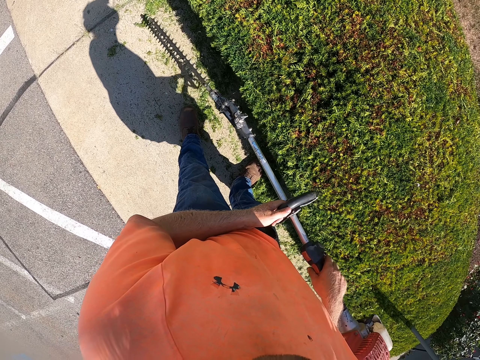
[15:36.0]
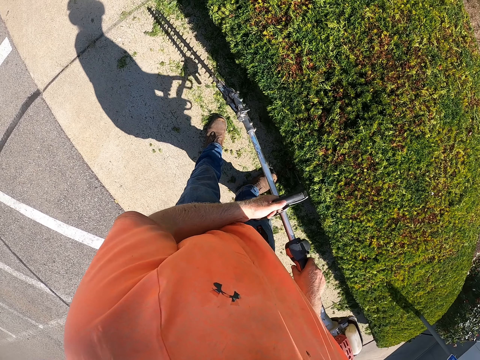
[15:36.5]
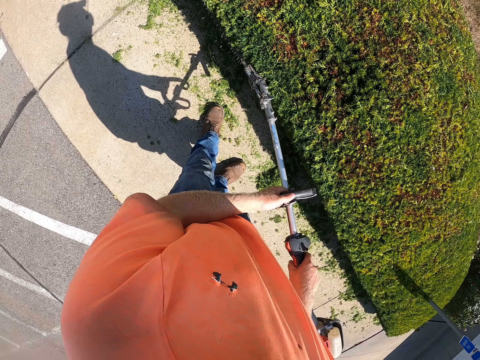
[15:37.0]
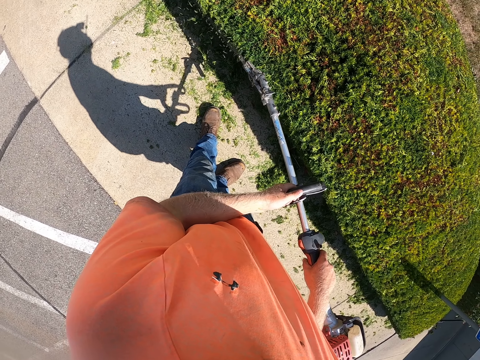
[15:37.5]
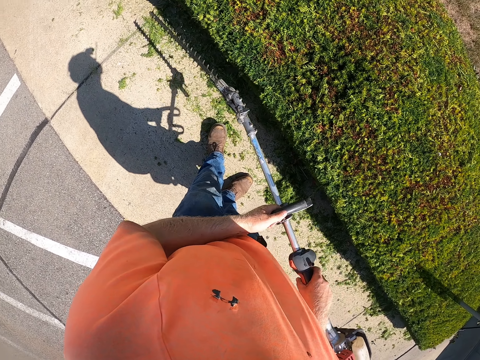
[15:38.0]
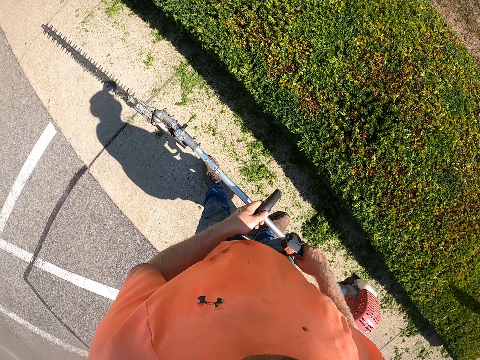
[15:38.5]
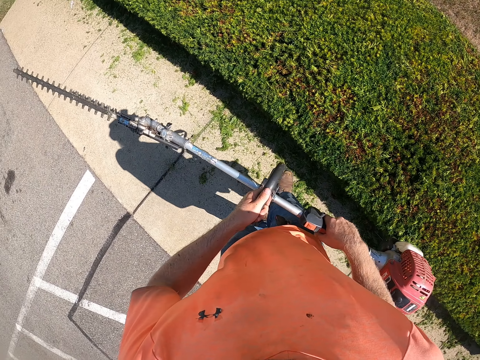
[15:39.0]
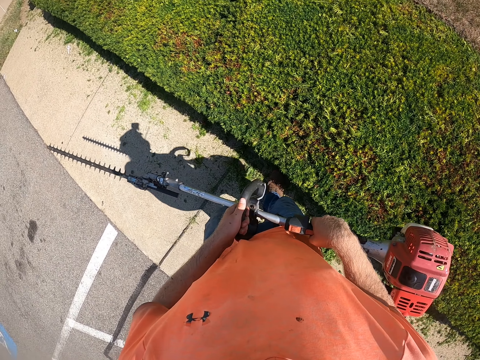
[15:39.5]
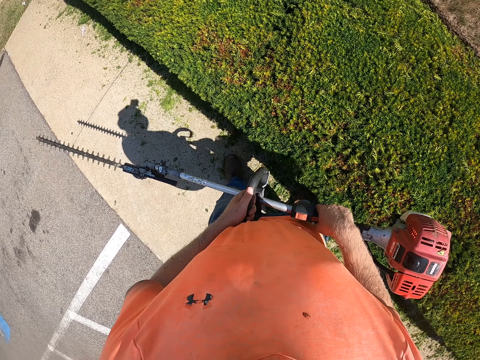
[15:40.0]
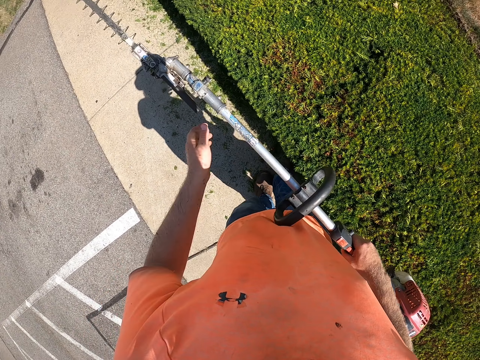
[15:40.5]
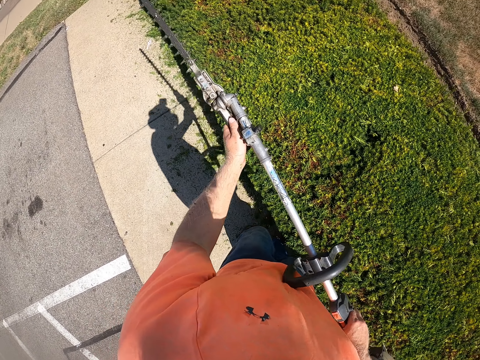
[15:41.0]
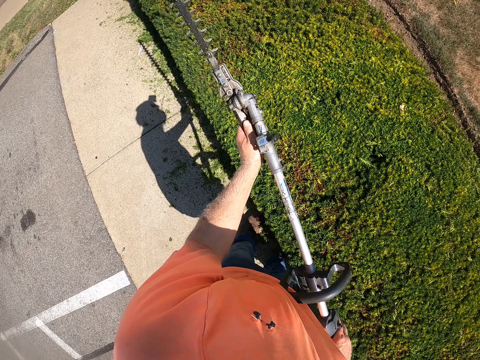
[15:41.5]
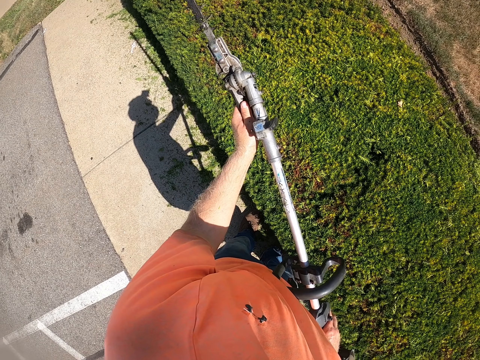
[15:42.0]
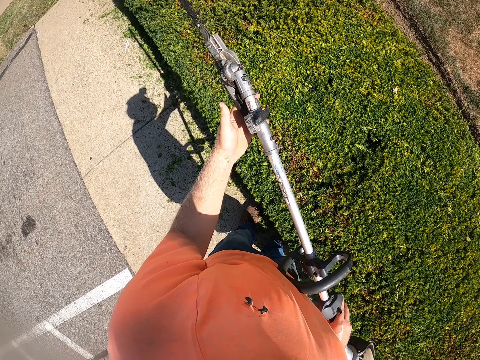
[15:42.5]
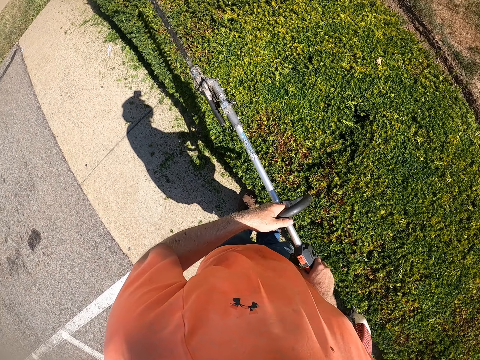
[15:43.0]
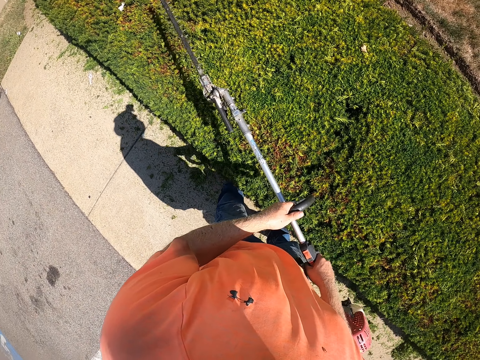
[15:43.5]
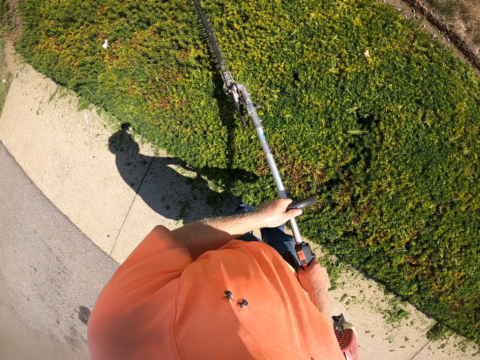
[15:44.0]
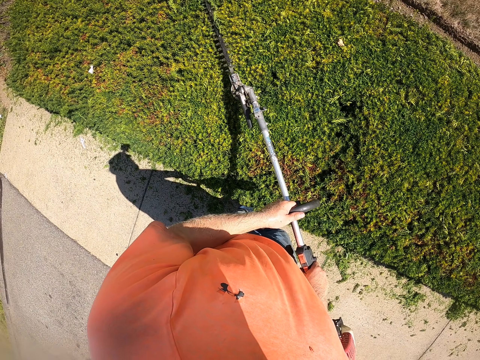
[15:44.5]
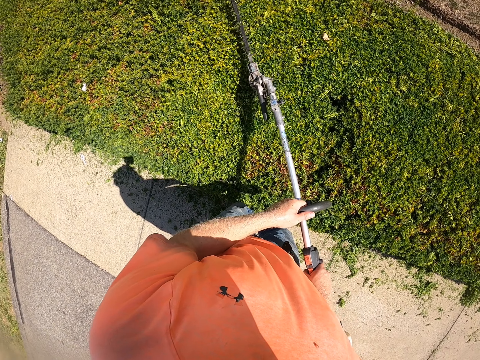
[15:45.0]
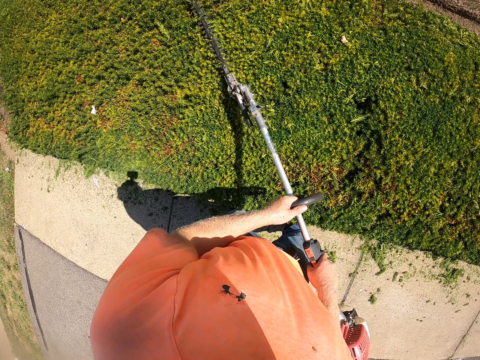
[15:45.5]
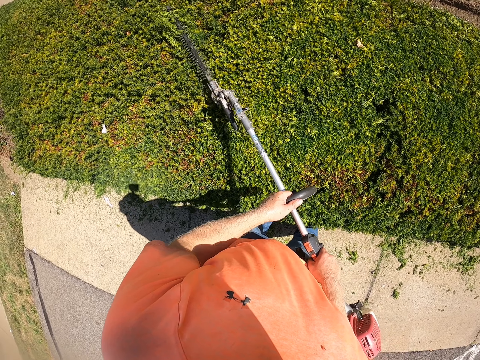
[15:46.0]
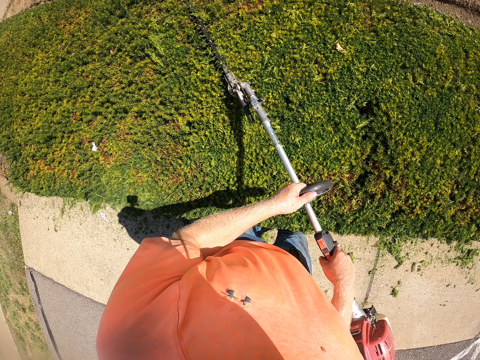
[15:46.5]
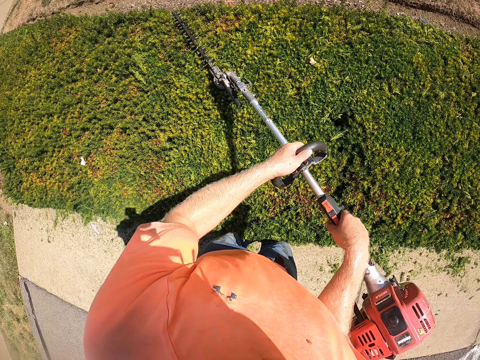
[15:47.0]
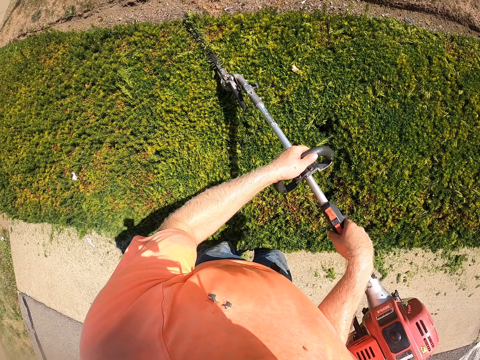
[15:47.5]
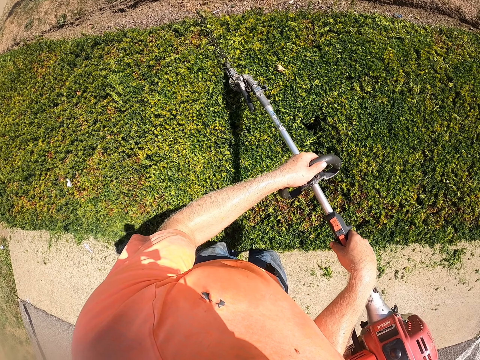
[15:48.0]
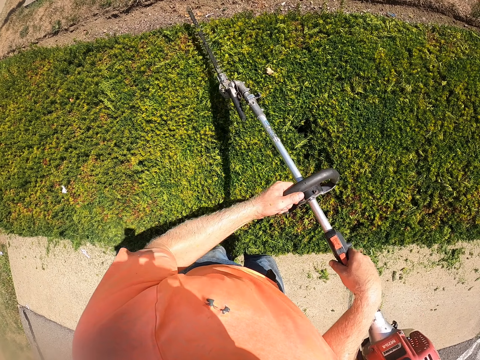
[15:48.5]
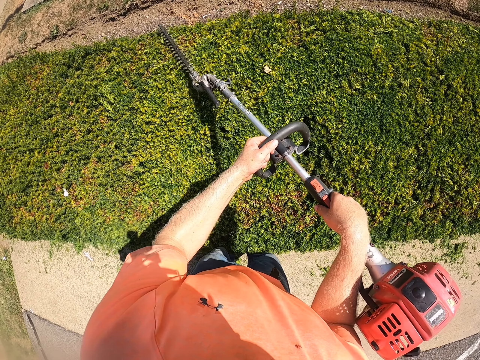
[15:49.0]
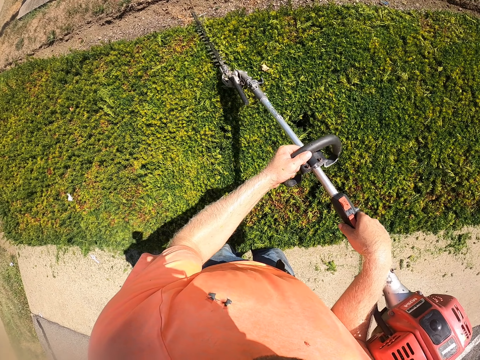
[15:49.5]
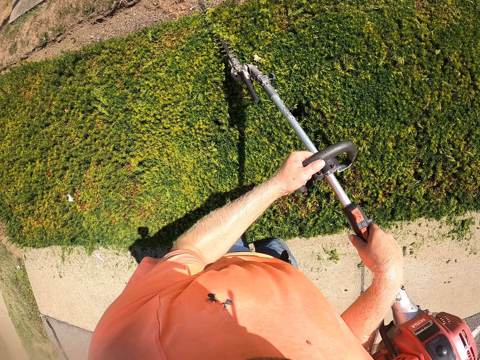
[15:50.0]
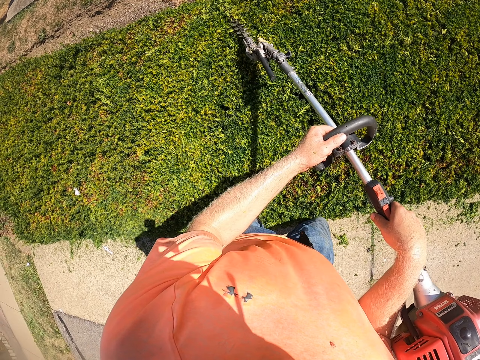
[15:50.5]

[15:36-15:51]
The camera wearer walks with the grass cutter or hedge trimmer in his hand. He adjusts the tip of the hedge trimmer with his left hand. He holds the hedge trimmer with both hands. He trims the hedge with the hedge trimmer in both hands.

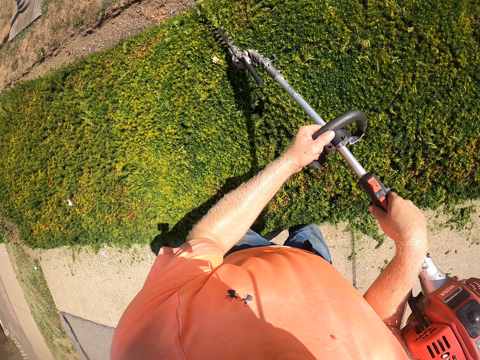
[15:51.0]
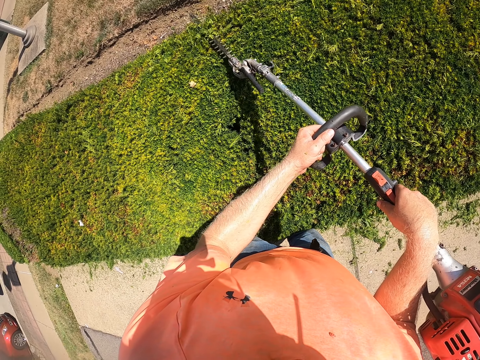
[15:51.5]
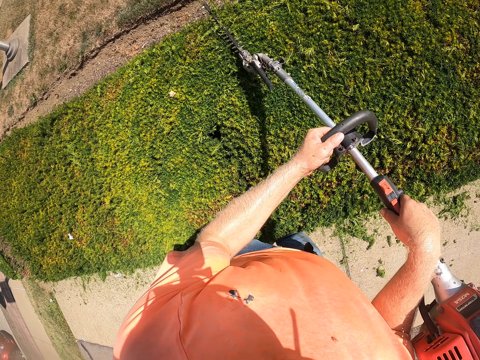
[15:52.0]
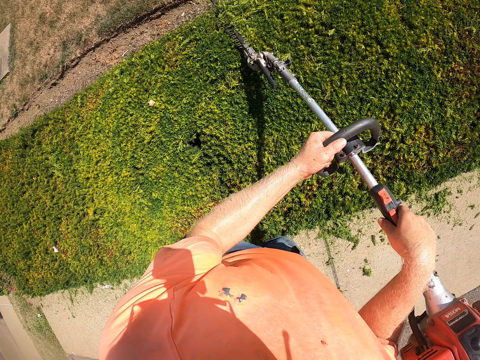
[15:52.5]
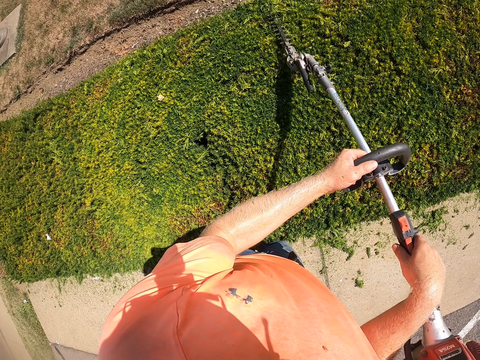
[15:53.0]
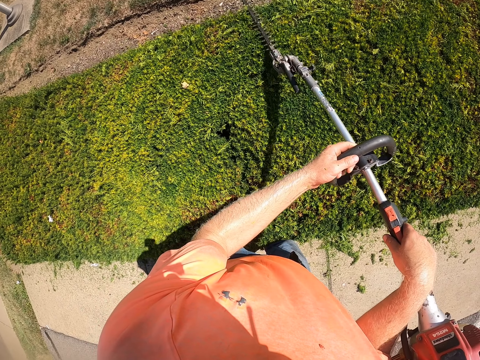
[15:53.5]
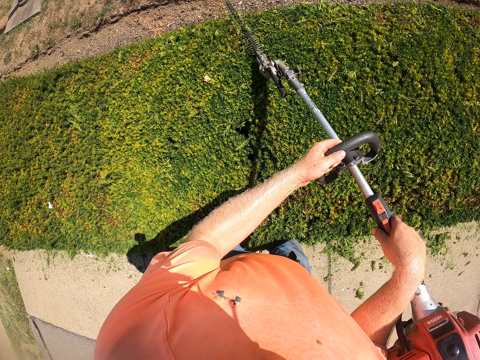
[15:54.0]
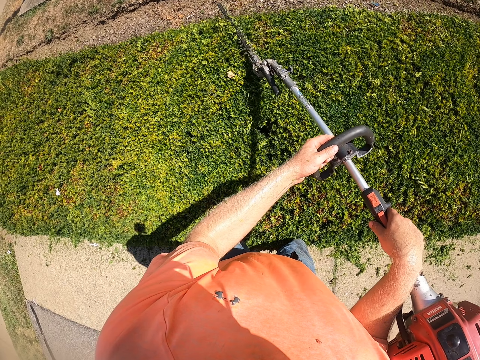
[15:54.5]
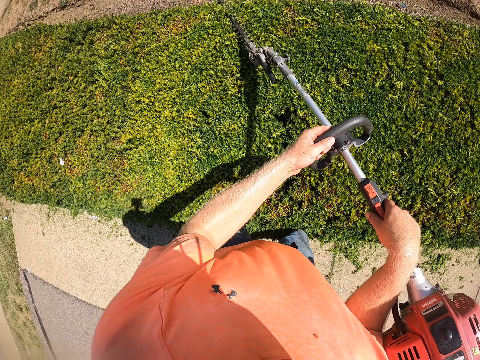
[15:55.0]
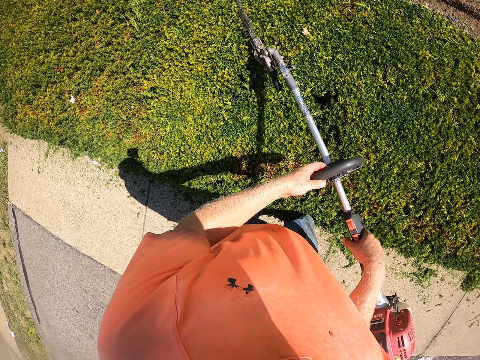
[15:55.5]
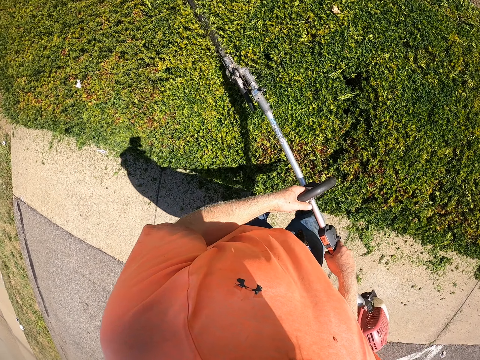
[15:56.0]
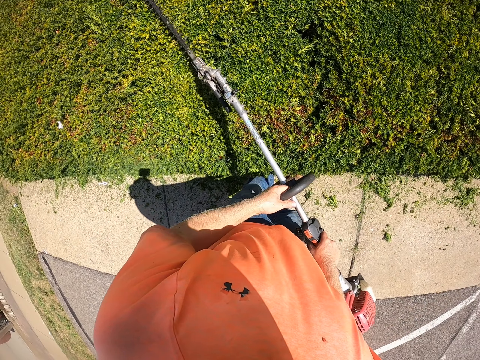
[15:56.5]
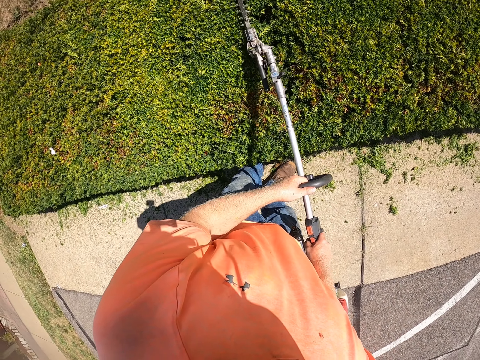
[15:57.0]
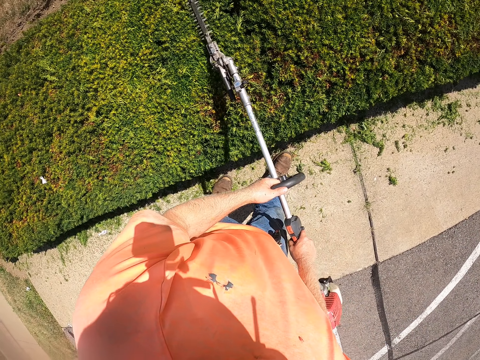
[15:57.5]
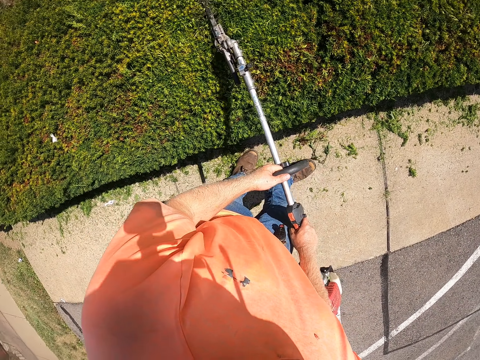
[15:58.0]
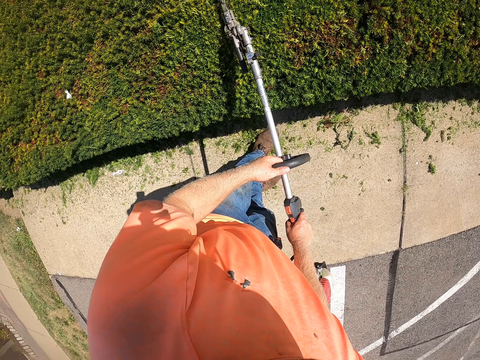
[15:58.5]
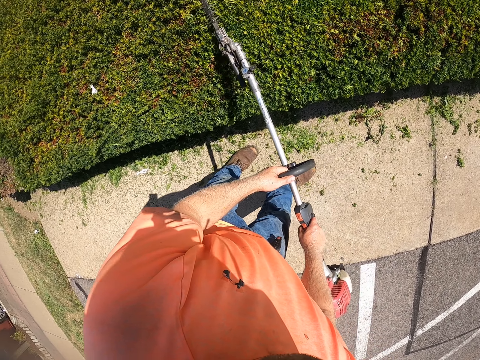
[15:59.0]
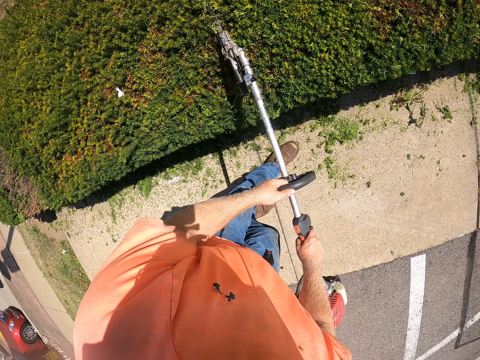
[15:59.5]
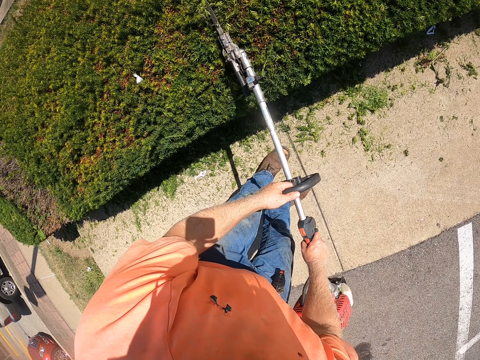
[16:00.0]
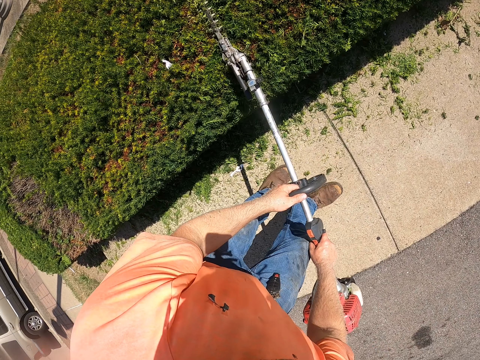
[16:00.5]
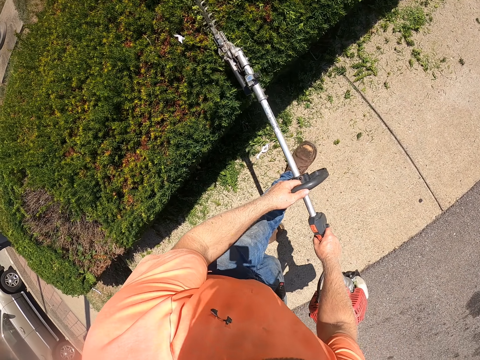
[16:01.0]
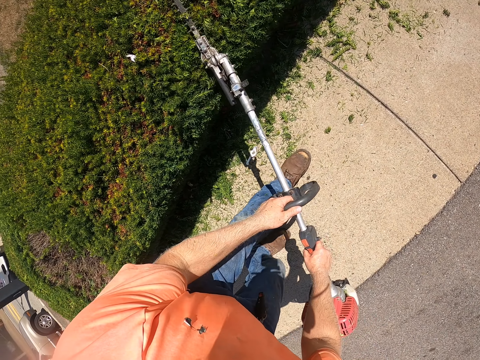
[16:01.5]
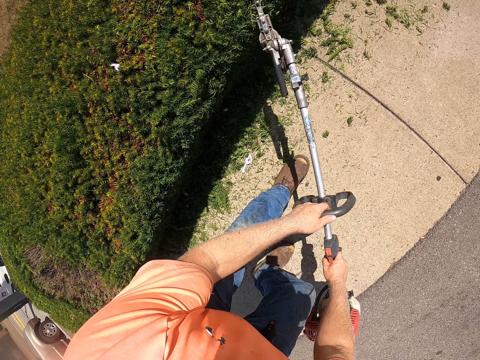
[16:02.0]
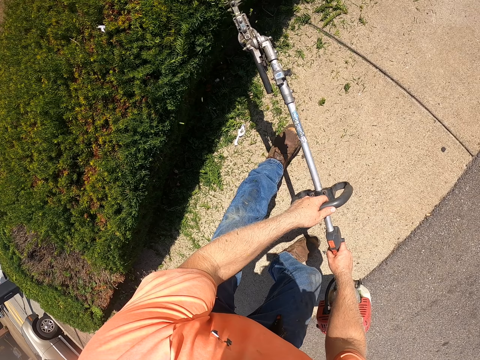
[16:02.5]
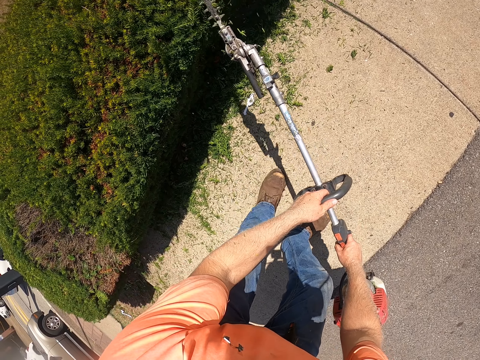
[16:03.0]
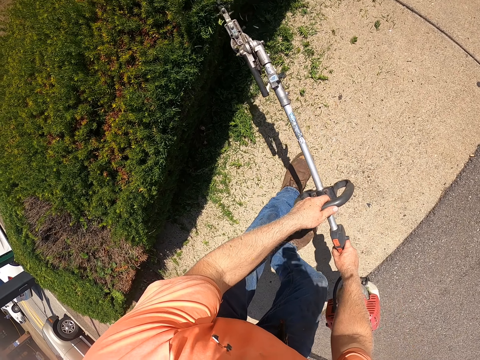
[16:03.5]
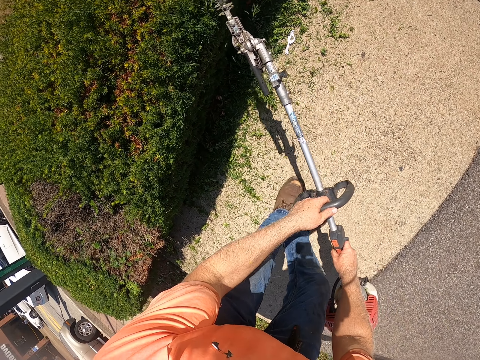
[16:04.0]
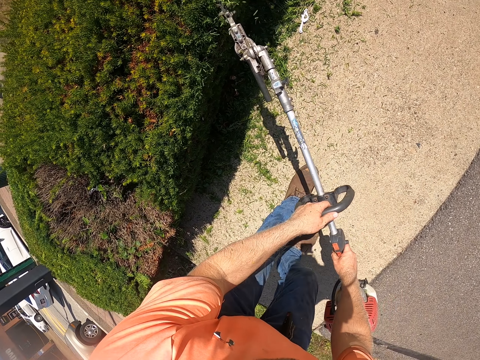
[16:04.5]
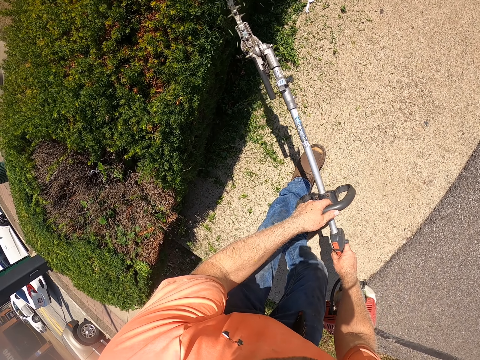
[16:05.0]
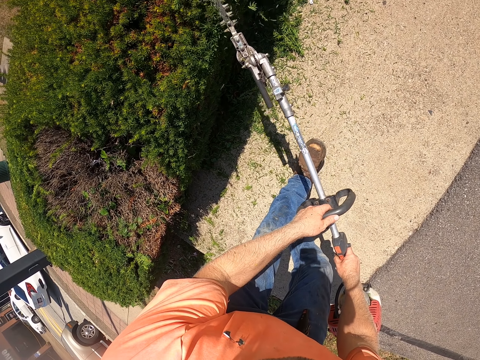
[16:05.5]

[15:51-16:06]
The camera wearer walks backward.
